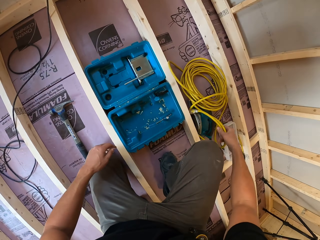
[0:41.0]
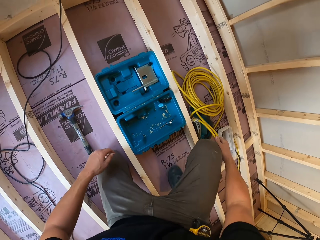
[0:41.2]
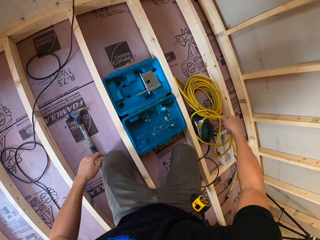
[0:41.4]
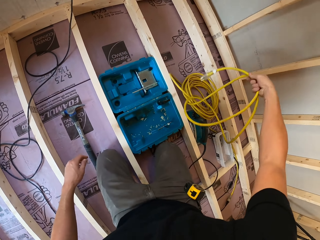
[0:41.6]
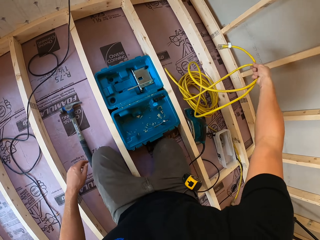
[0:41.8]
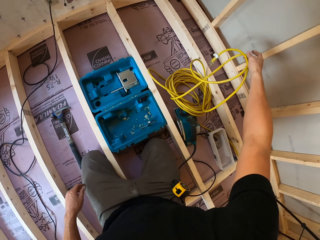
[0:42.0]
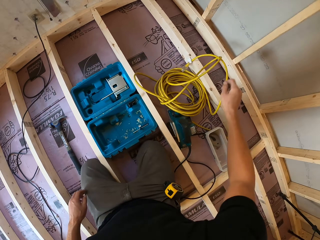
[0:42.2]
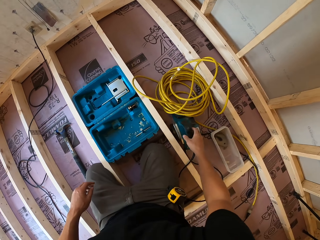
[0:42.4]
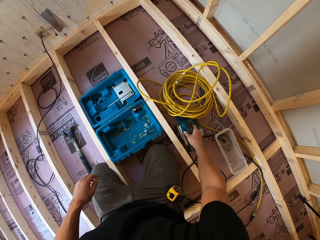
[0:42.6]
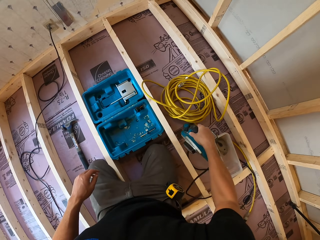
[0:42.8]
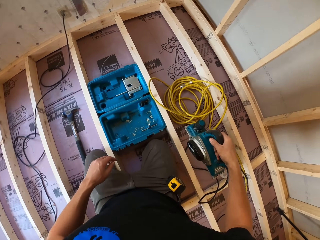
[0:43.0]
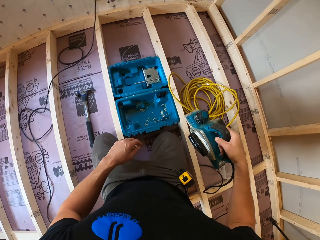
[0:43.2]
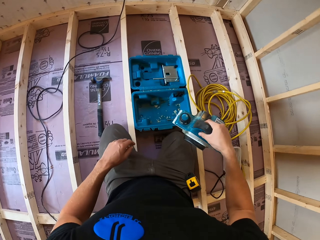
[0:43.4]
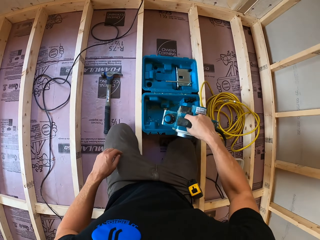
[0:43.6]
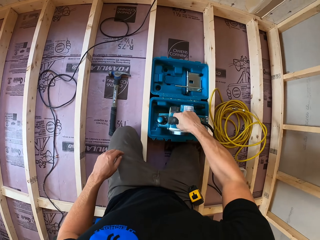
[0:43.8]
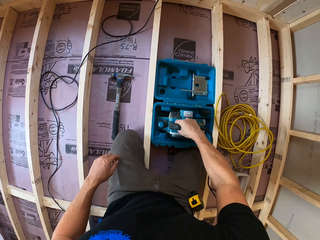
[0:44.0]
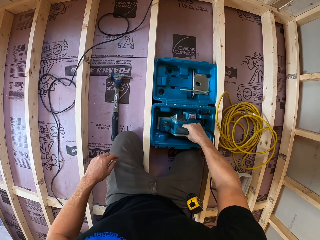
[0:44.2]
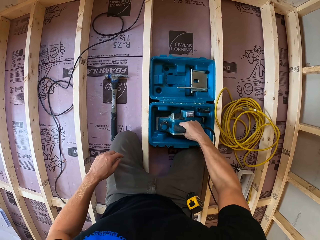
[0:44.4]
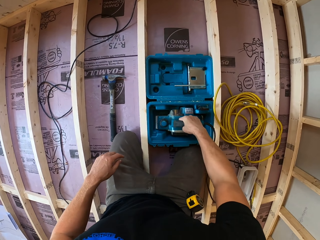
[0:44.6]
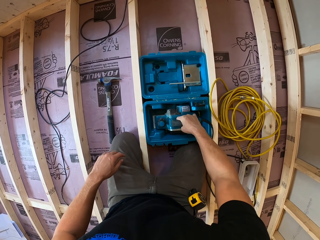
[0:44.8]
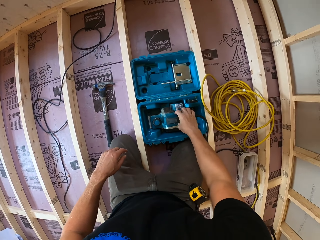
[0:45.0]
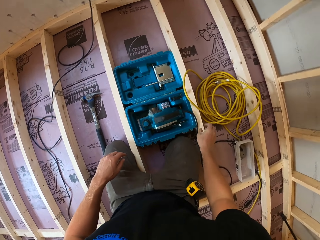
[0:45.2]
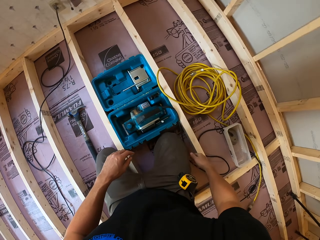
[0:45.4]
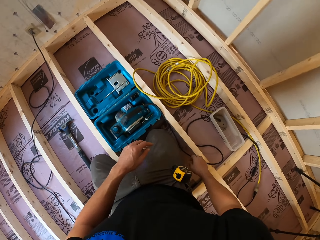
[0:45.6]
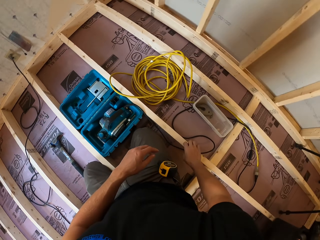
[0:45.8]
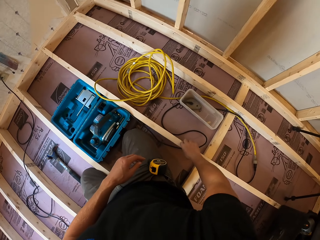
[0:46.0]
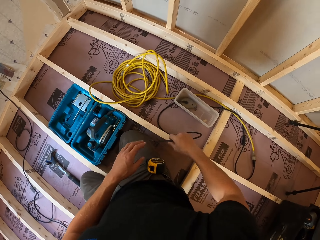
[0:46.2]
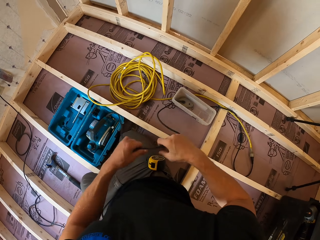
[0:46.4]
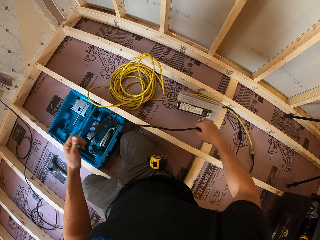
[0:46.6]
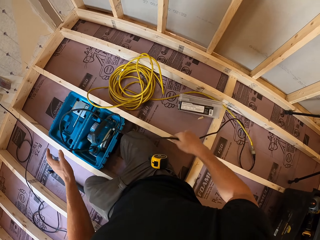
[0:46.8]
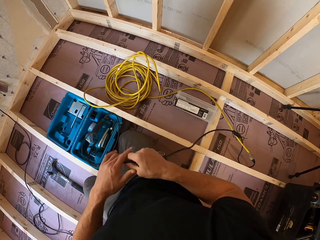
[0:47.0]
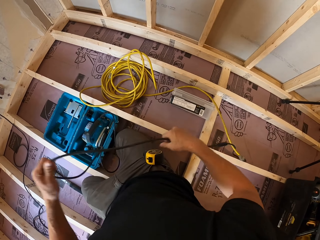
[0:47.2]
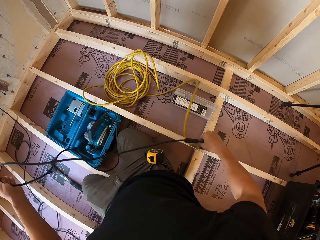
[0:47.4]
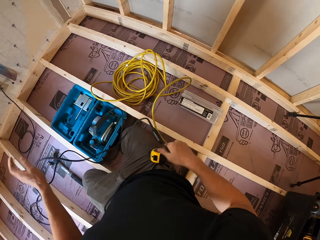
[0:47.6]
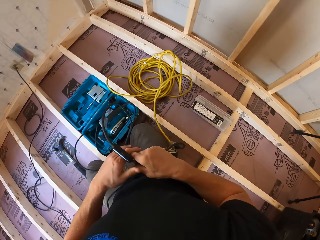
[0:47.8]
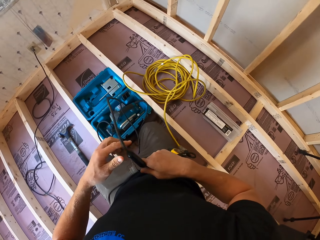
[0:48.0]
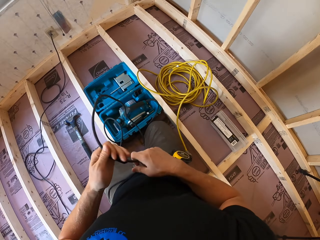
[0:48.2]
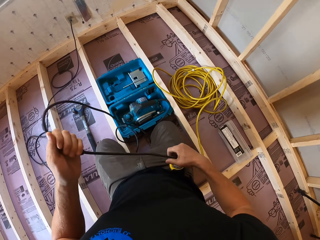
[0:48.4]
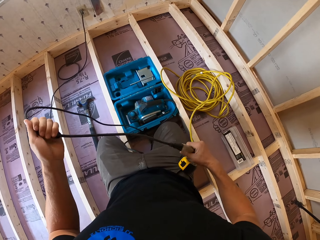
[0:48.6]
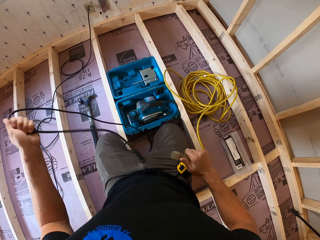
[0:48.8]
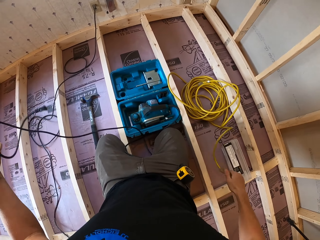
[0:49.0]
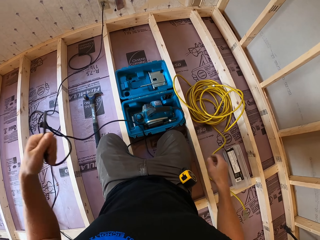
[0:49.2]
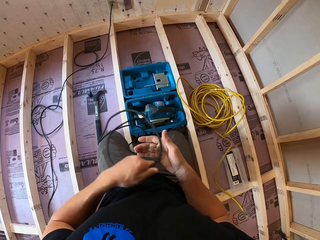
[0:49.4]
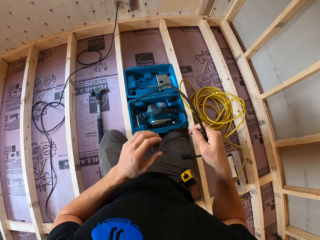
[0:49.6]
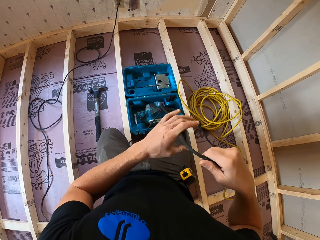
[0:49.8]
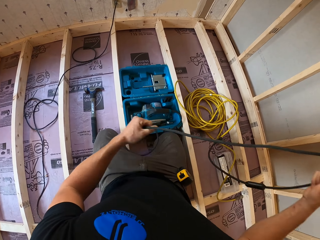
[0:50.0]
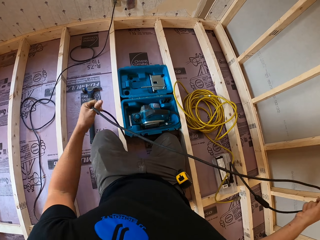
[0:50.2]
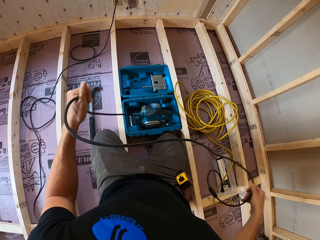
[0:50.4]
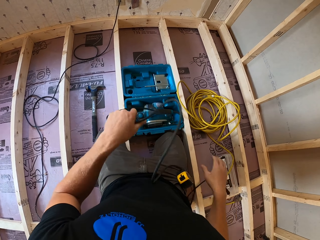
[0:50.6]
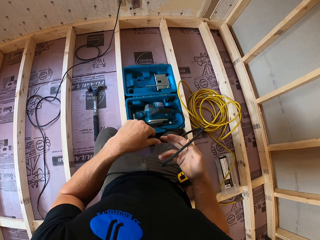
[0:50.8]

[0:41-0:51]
The camera wearer removes the yellow cable from the circular saw. They pick up the circular saw. They put the circular saw from the floor in the toolbox. They pull the cable.

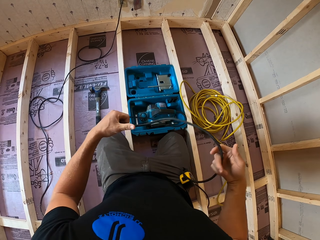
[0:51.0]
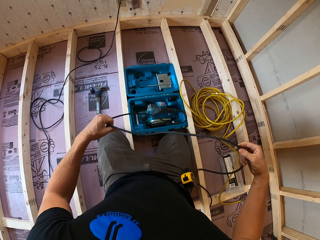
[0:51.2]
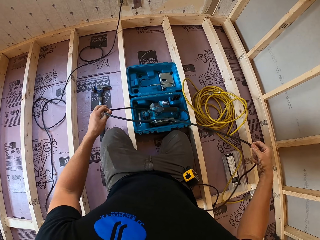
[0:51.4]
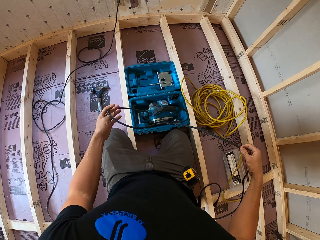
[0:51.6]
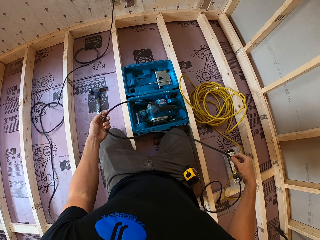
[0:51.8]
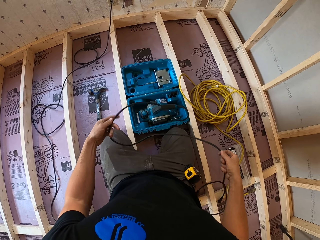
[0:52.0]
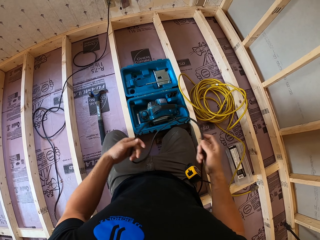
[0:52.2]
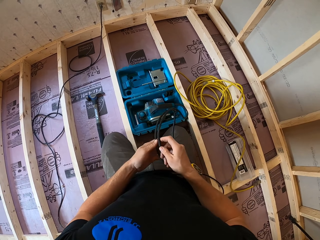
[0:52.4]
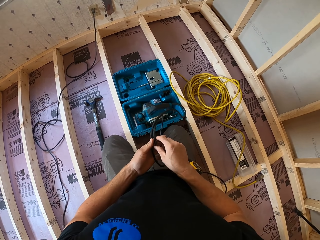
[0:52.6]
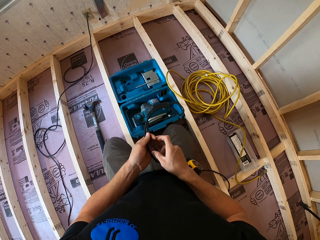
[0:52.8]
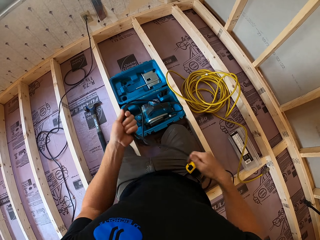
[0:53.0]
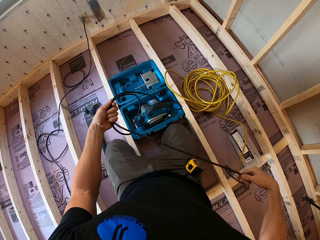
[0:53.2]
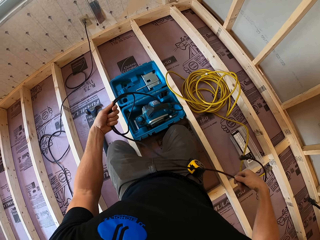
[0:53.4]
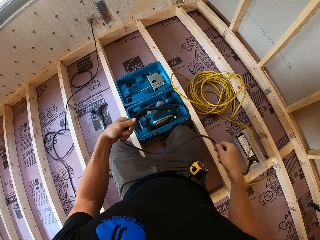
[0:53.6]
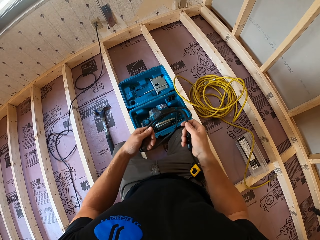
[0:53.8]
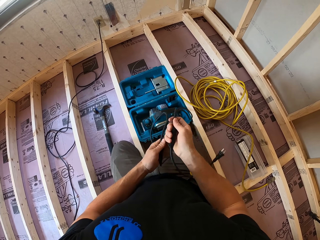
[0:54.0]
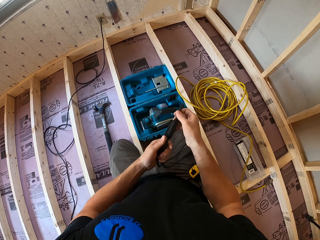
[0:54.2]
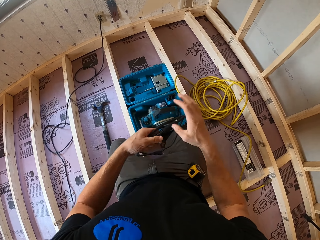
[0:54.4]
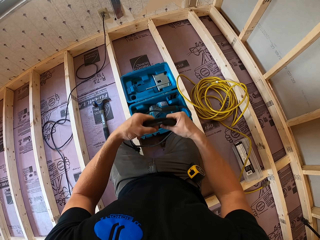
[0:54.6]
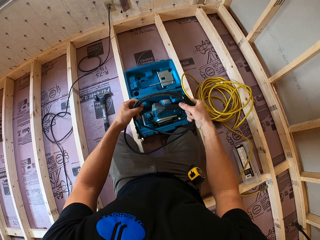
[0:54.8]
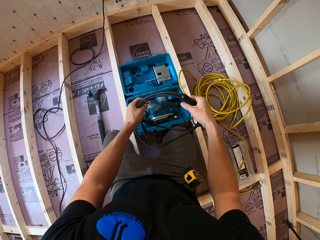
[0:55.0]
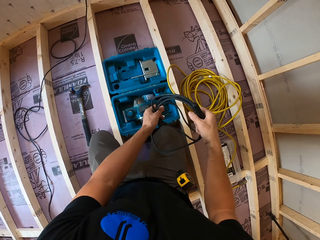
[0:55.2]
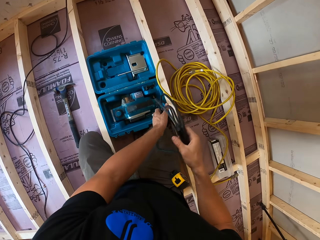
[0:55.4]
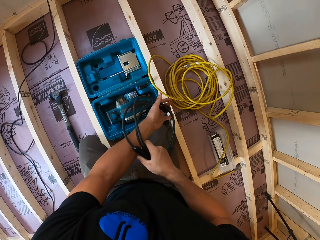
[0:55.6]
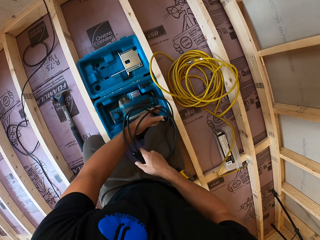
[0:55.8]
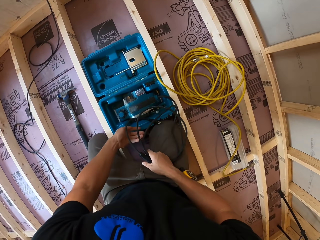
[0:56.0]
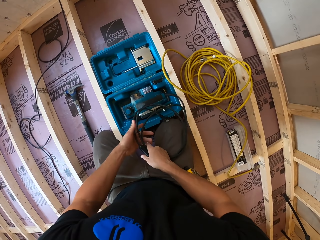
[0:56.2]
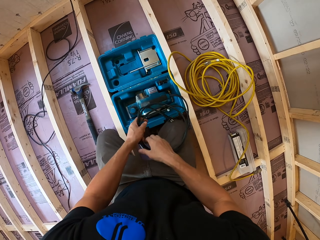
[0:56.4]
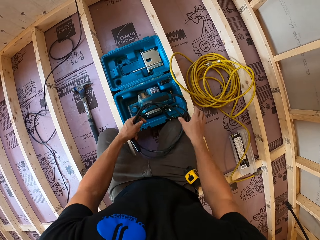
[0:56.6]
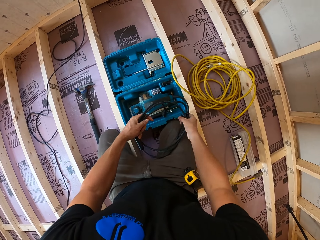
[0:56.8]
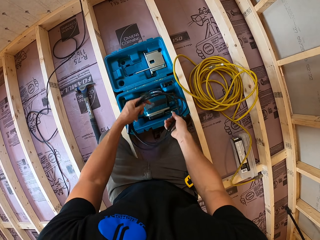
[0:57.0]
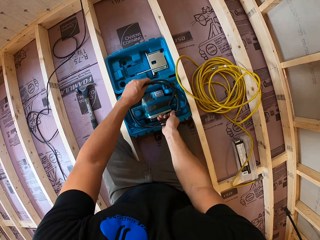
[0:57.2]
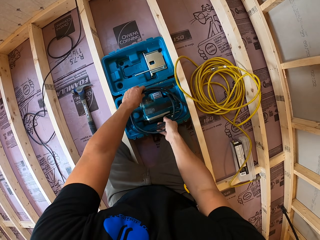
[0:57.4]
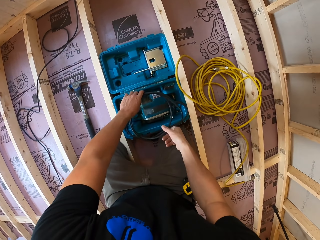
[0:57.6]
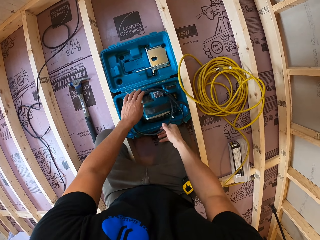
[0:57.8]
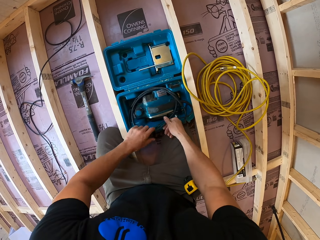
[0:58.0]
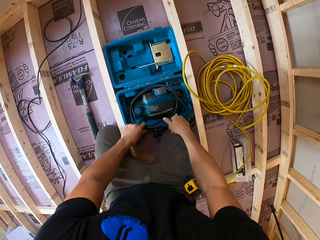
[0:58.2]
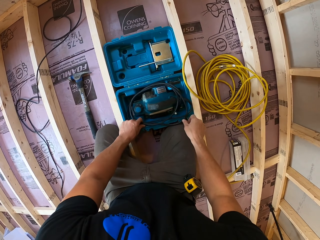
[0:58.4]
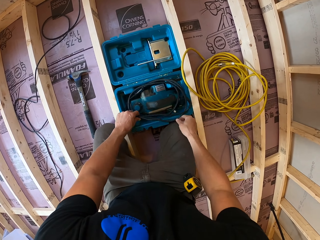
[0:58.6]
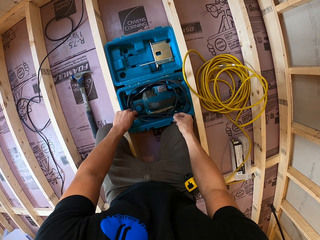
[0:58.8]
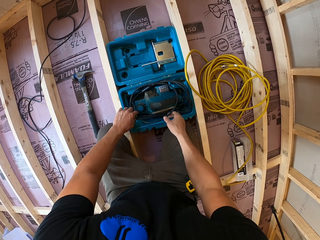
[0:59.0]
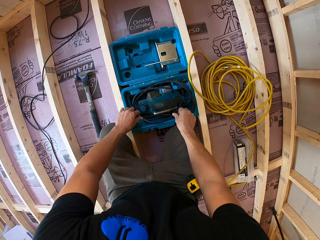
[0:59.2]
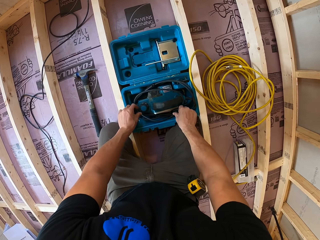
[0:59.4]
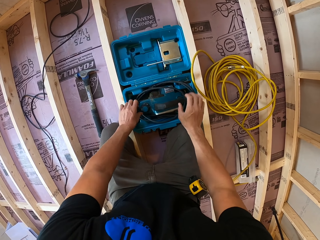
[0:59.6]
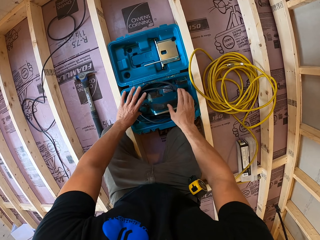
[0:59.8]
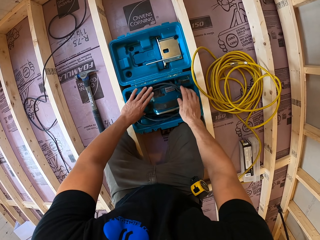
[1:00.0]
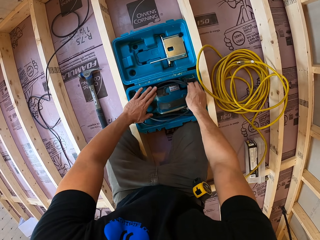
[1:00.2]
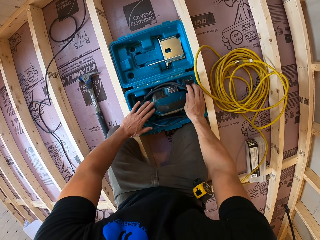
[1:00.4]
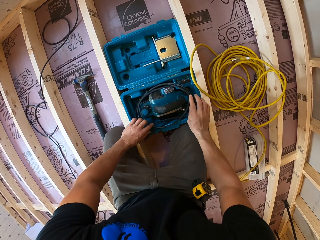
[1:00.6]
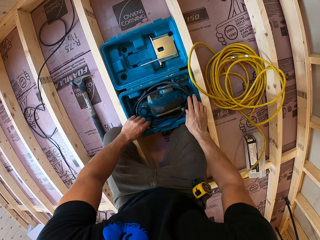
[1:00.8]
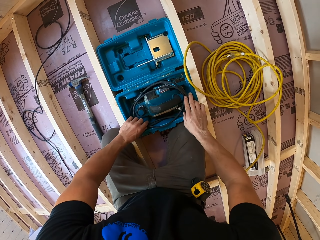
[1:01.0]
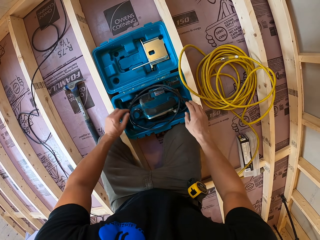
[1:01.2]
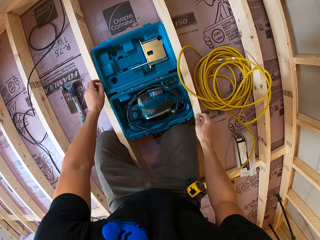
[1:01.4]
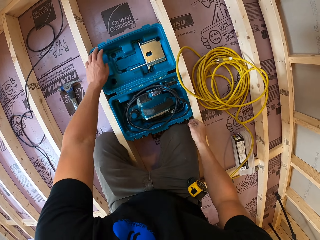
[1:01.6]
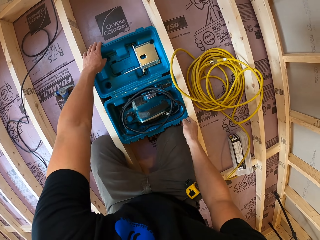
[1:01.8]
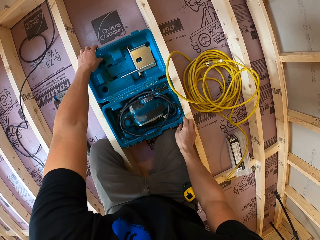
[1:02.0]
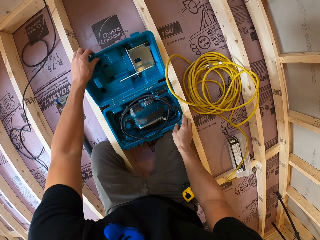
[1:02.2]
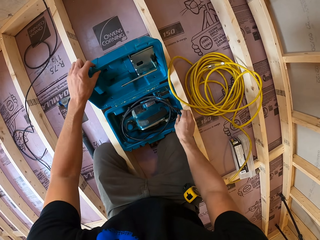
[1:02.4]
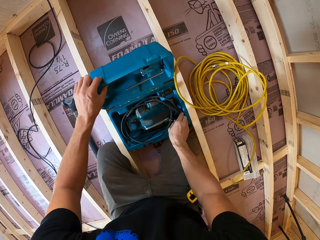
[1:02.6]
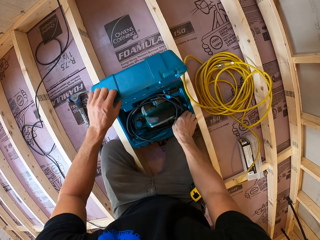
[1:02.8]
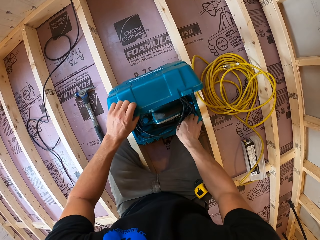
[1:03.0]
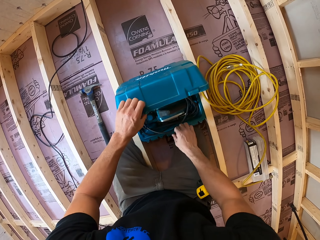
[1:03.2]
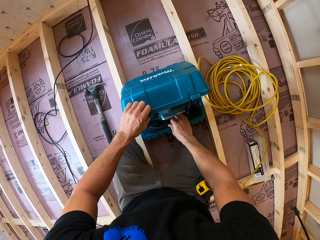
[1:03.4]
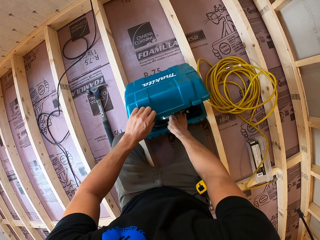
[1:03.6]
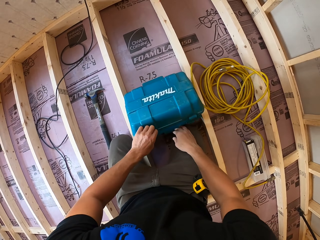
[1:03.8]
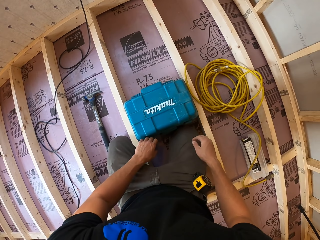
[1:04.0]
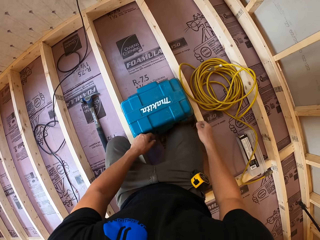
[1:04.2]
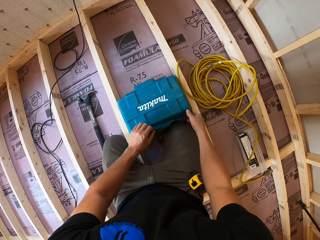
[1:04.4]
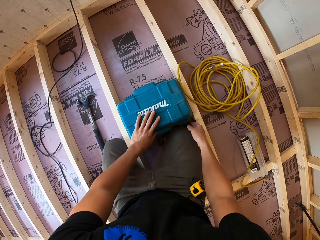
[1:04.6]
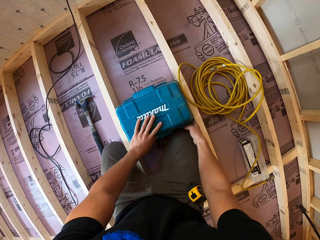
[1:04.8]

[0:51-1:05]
The camera wearer folds the cable. They put the cable in the toolbox. They close the toolbox.
